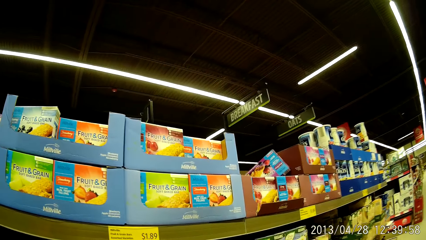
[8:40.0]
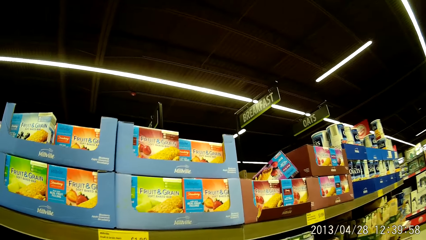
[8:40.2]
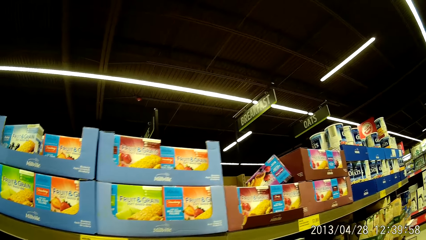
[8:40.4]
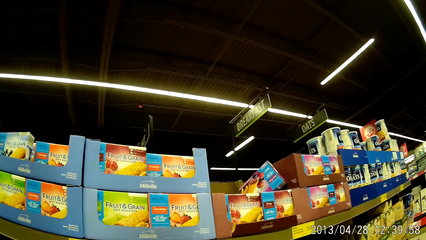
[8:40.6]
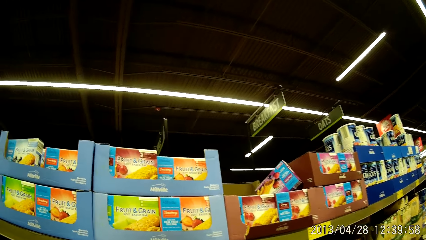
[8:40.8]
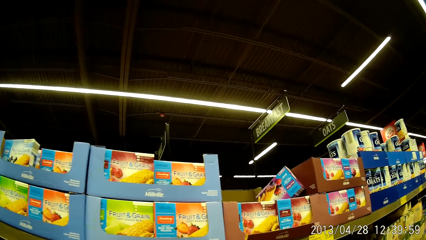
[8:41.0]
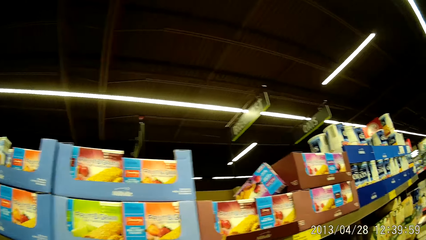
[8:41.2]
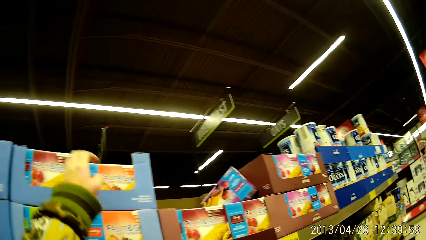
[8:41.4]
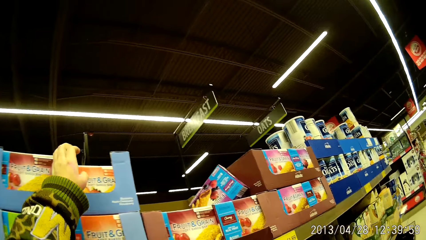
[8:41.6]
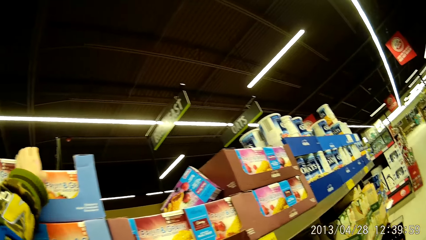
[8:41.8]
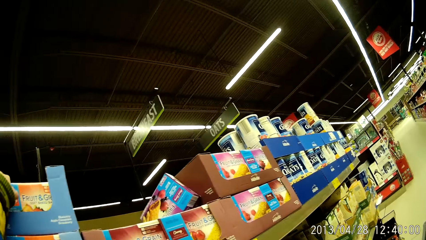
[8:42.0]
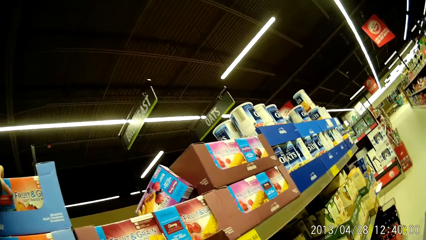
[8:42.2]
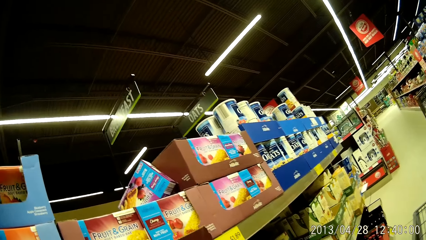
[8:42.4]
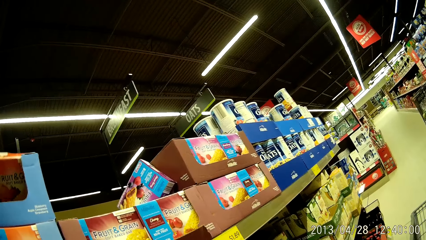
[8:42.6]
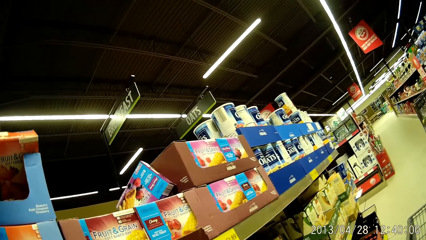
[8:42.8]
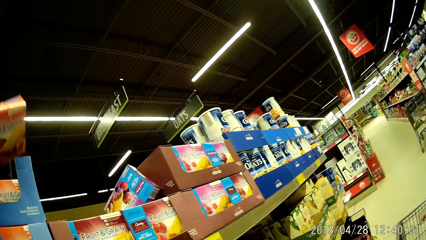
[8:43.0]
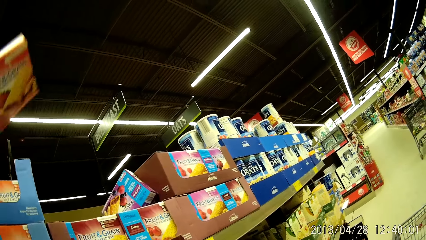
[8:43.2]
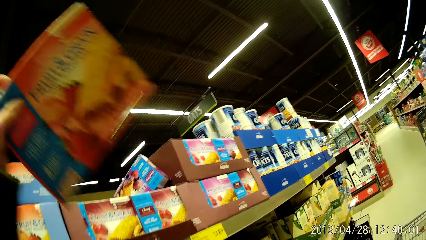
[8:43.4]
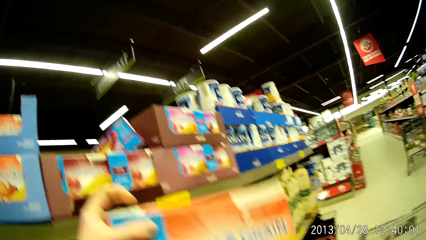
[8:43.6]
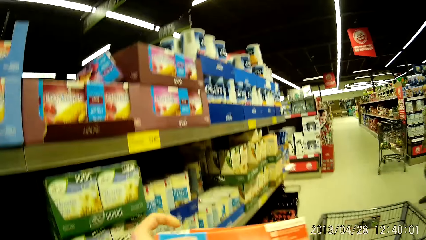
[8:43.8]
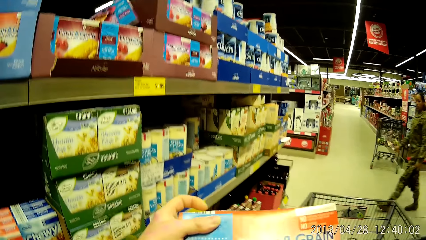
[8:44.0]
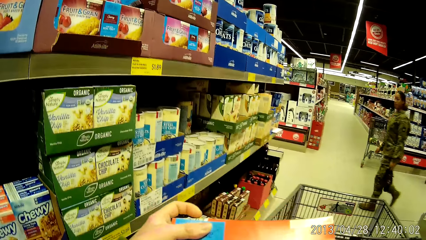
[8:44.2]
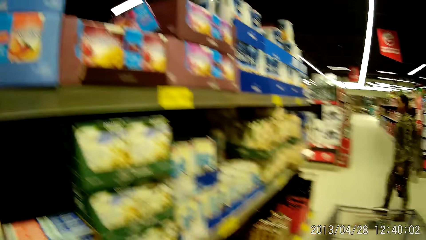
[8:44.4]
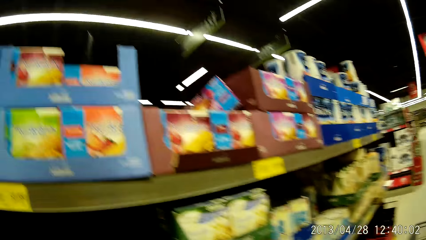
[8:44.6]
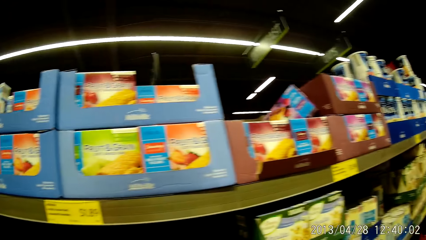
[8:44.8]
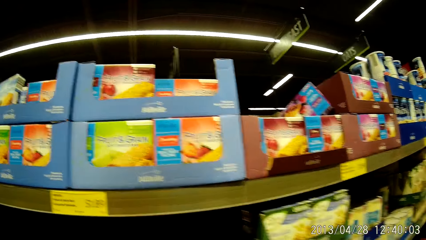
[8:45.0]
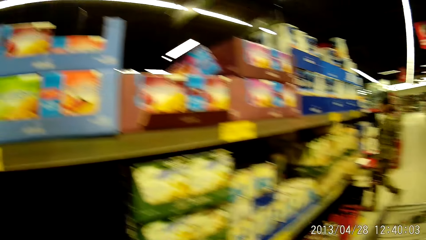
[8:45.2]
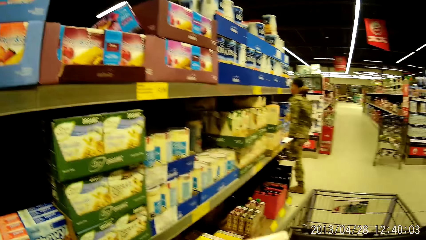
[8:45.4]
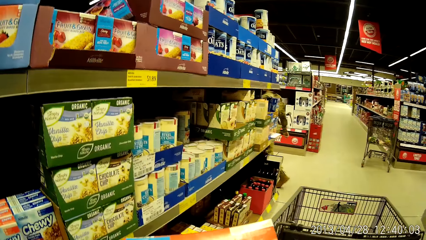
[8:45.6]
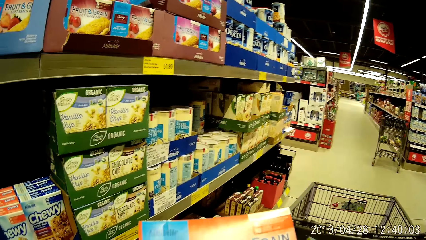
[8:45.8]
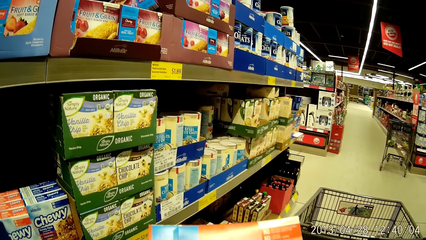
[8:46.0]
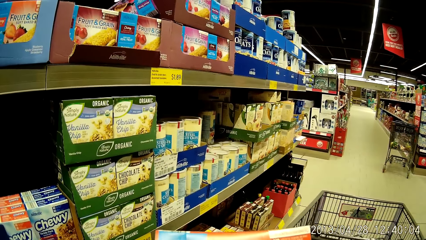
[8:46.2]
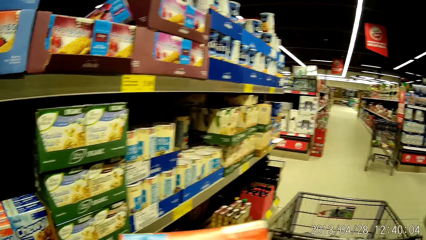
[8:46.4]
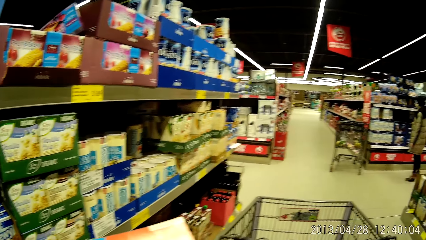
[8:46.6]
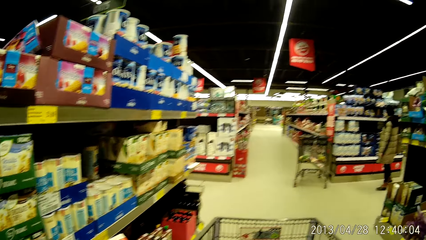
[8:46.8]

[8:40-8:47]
The camera wearer looks at the food in the supermarket. She picks up a pack of fruit and grain from the grocery stand with her left hand. She checks the pack of fruit and grain in her hands.

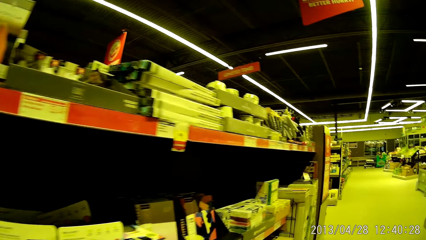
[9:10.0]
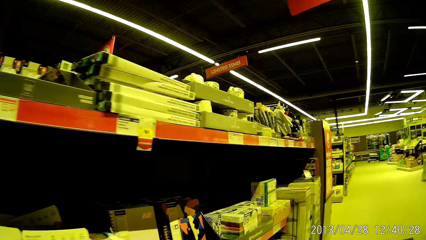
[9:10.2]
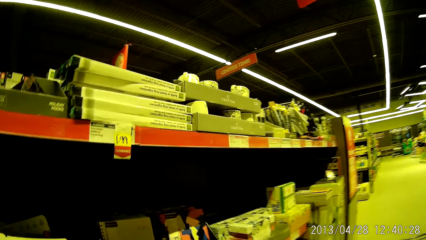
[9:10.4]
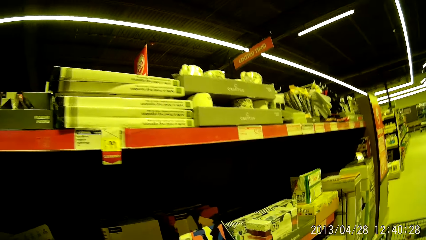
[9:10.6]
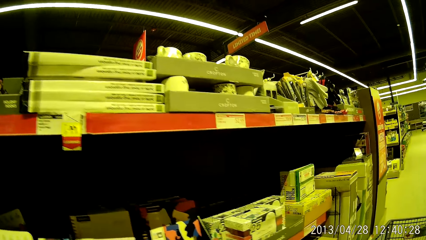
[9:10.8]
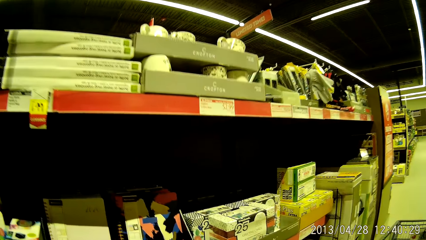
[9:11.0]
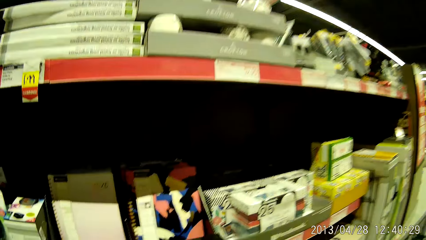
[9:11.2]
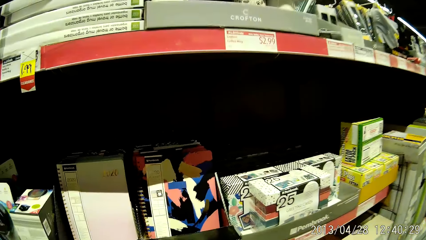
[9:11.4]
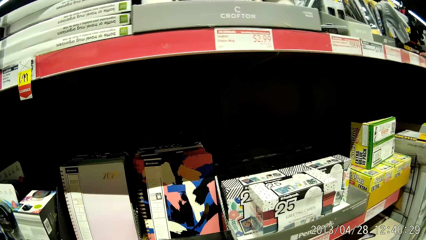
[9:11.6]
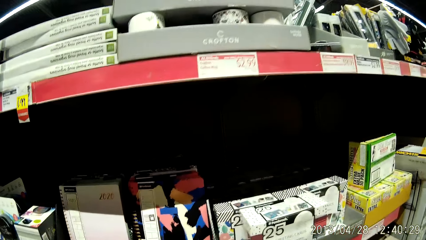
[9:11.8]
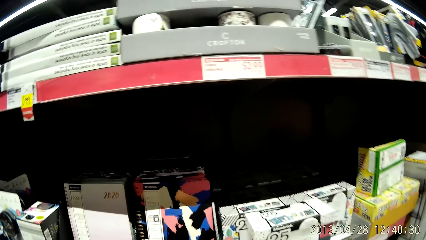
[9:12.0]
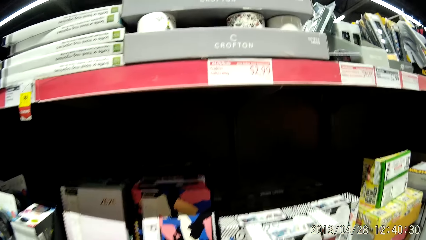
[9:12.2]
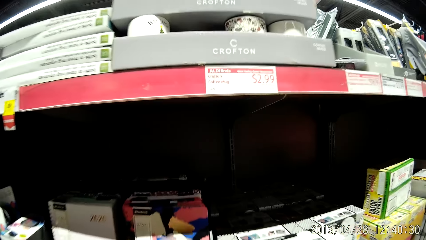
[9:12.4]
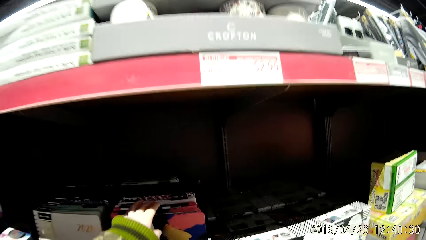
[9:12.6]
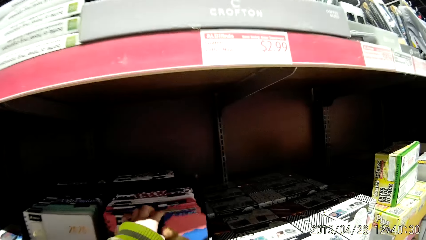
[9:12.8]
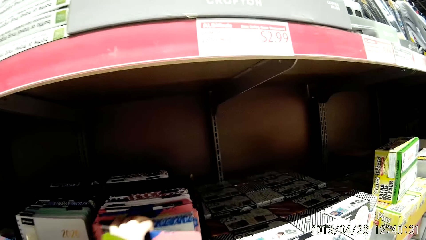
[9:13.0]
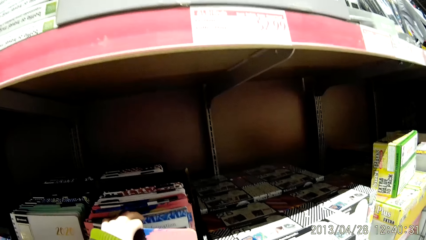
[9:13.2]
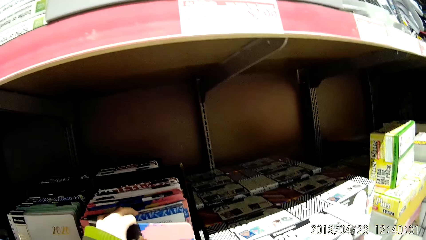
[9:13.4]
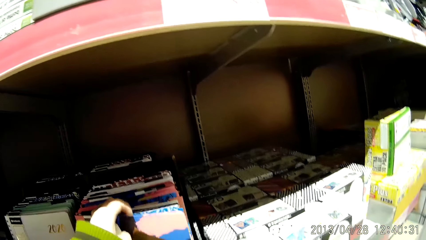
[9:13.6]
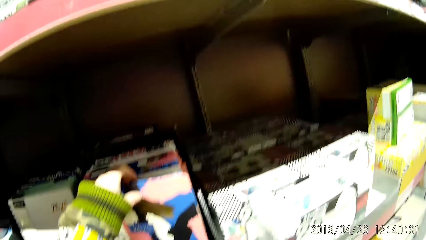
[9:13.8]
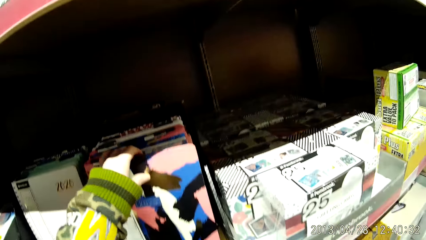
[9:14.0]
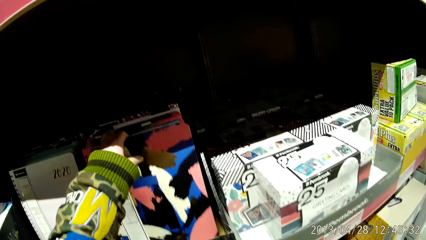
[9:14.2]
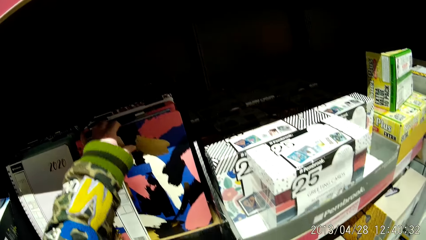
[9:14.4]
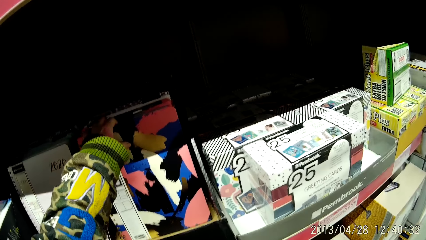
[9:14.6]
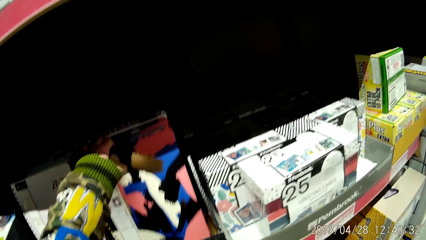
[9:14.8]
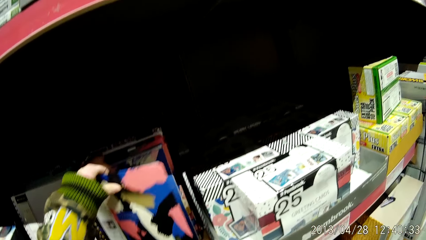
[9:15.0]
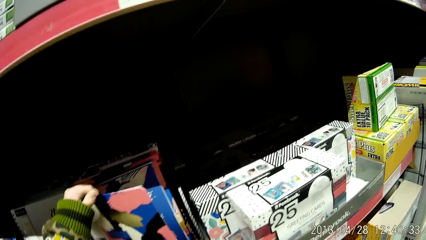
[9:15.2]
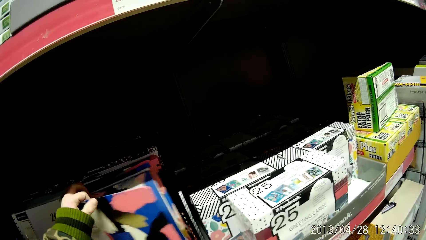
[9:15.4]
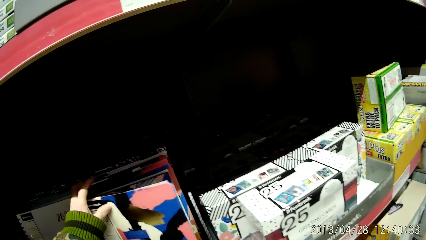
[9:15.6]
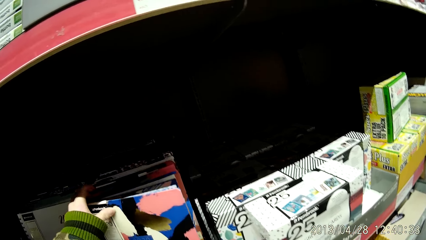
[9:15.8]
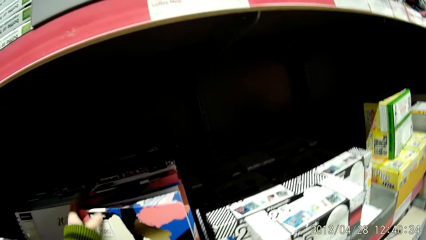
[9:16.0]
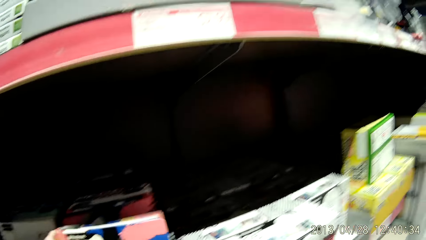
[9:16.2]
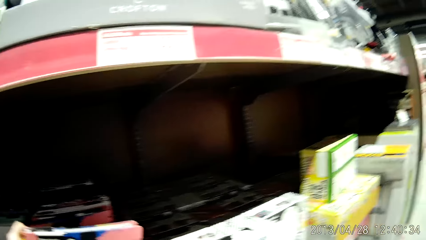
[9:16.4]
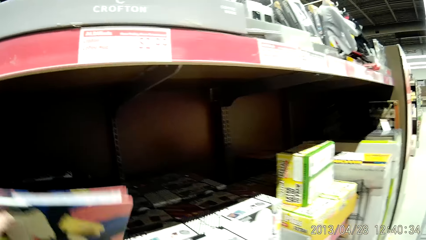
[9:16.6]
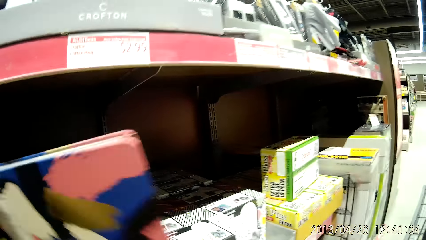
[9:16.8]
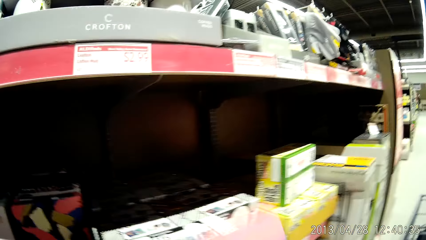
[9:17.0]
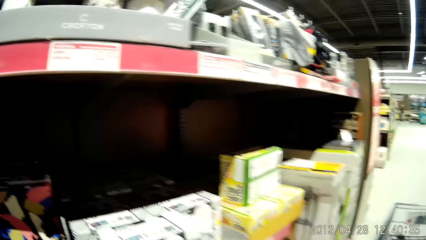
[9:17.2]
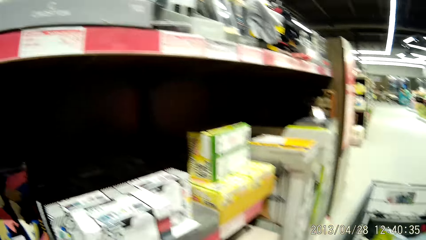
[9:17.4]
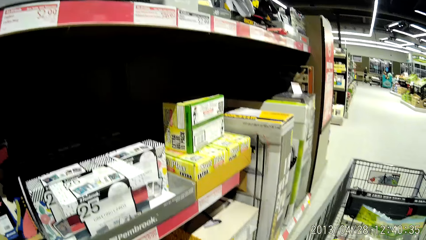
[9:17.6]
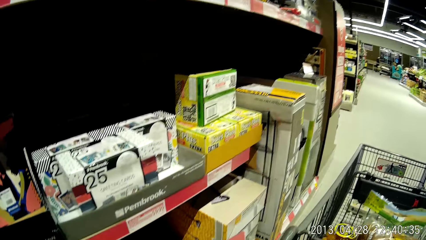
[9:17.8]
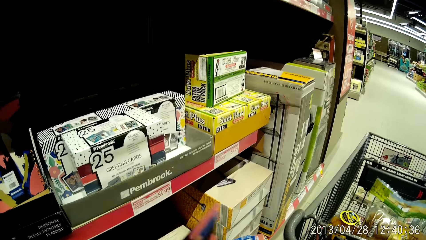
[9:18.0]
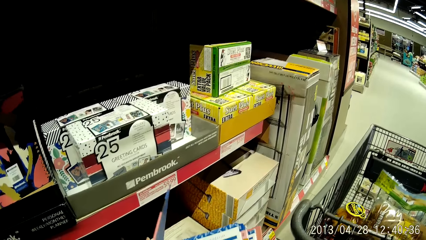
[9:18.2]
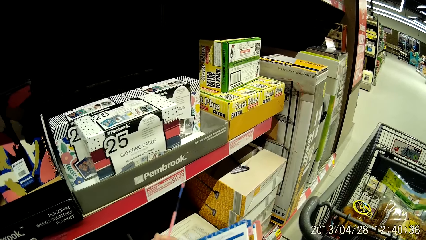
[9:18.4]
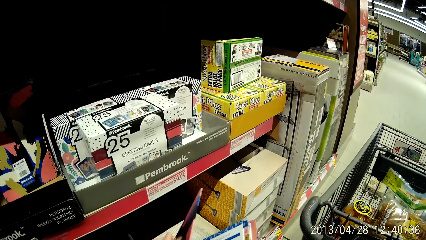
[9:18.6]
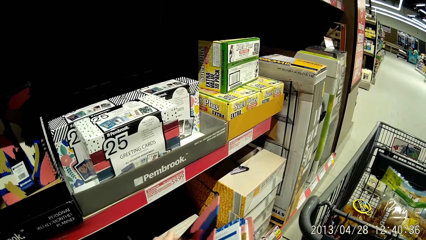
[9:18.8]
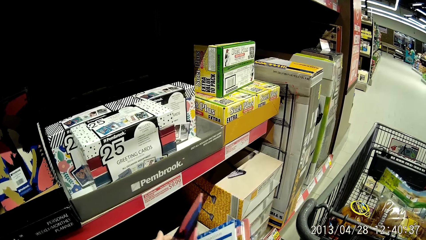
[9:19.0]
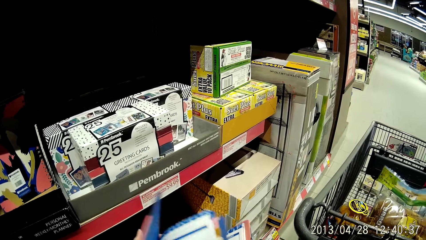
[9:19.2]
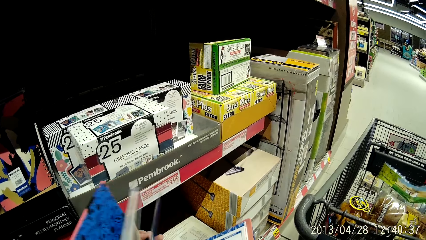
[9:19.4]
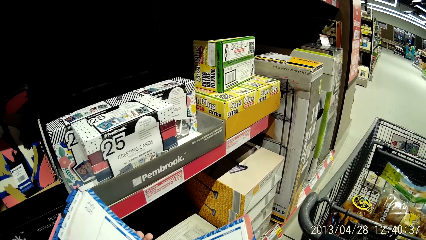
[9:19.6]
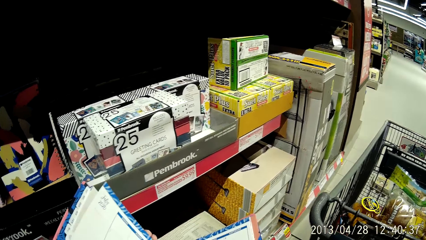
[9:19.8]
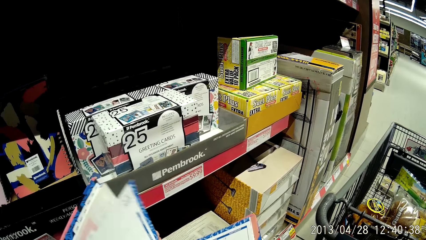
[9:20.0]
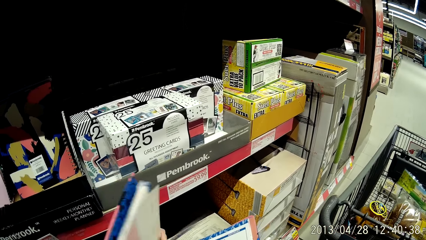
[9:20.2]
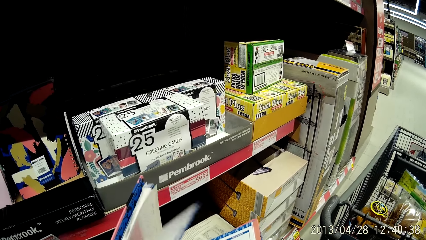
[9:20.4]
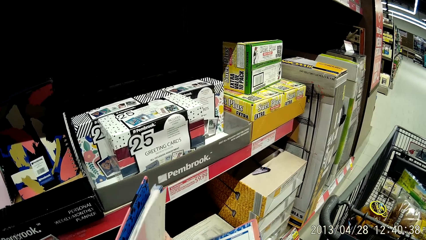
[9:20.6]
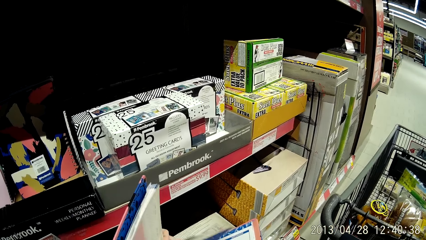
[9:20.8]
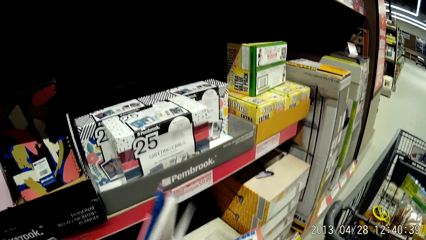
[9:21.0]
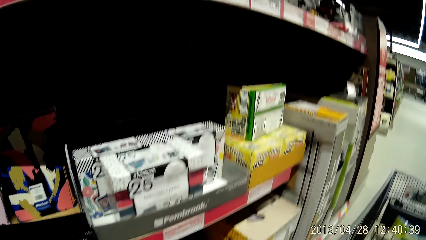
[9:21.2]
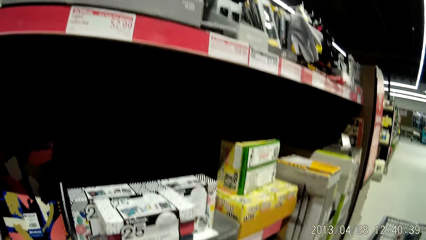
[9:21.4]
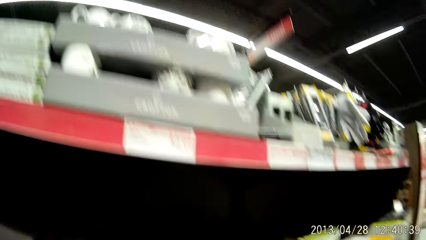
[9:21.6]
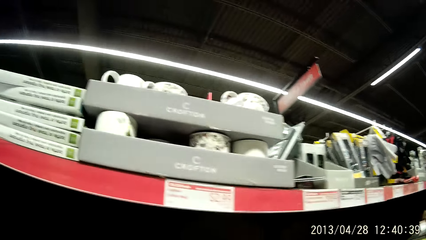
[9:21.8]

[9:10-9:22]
The camera wearer looks at the box in the shelves. She picks up a book from the stand with her left hand. She opens the book. She looks at something.
